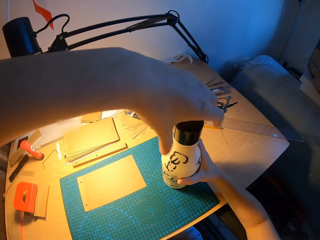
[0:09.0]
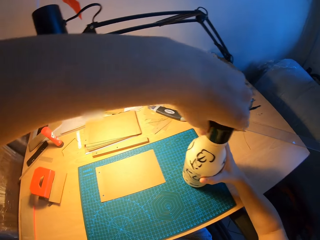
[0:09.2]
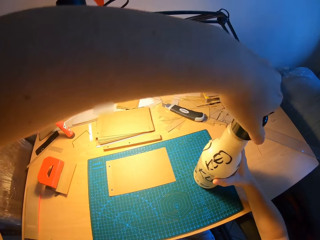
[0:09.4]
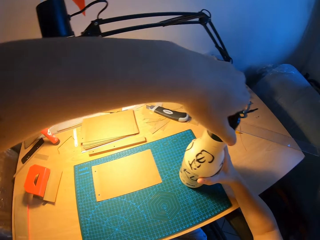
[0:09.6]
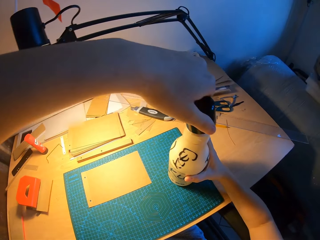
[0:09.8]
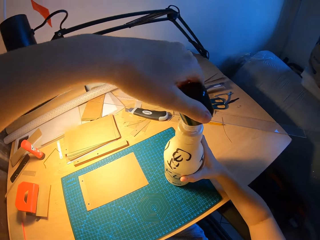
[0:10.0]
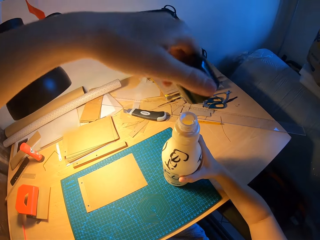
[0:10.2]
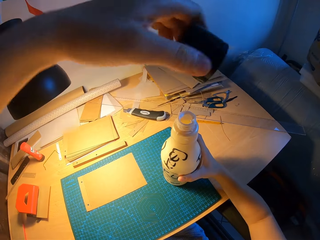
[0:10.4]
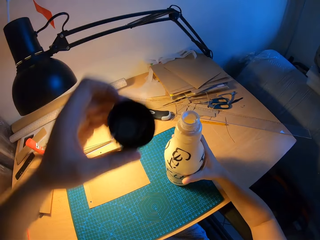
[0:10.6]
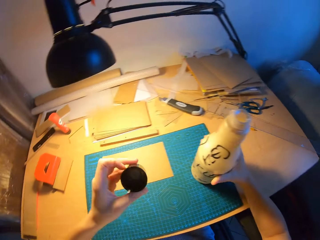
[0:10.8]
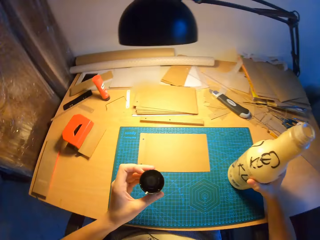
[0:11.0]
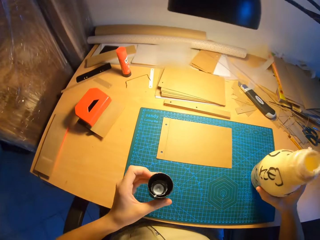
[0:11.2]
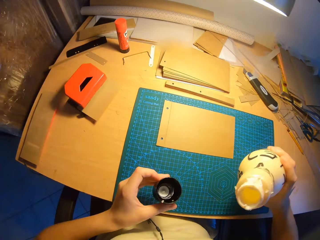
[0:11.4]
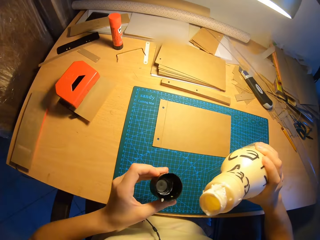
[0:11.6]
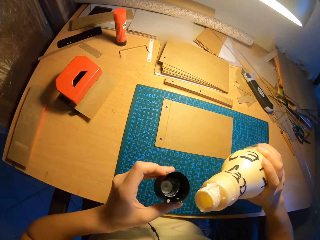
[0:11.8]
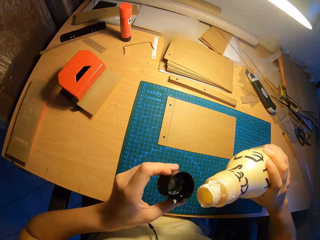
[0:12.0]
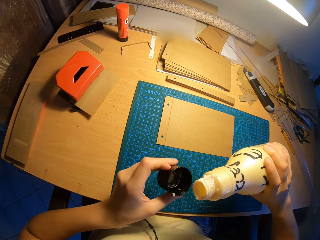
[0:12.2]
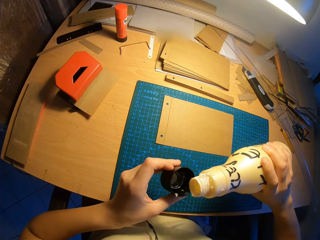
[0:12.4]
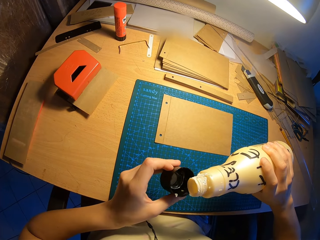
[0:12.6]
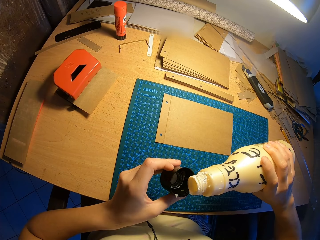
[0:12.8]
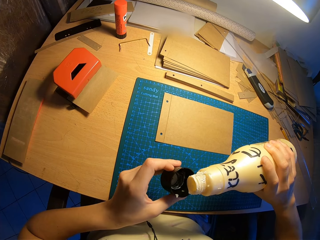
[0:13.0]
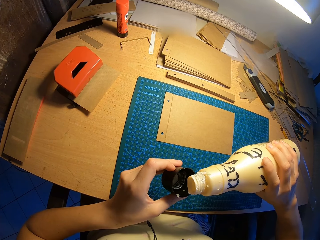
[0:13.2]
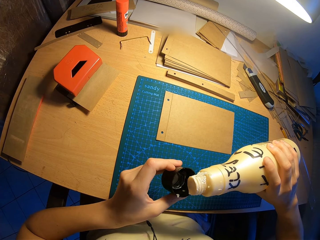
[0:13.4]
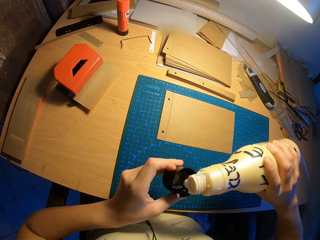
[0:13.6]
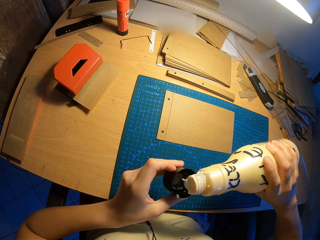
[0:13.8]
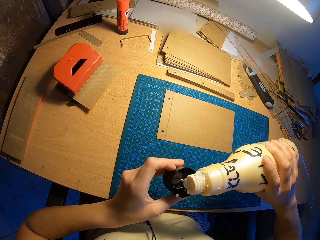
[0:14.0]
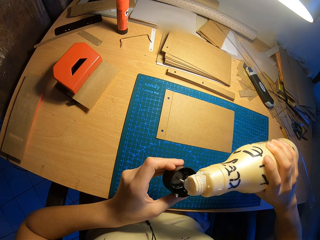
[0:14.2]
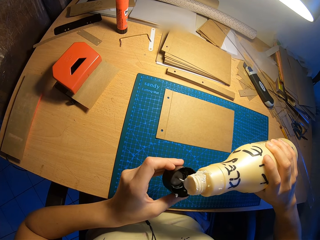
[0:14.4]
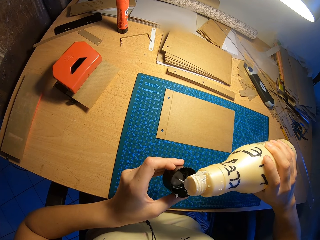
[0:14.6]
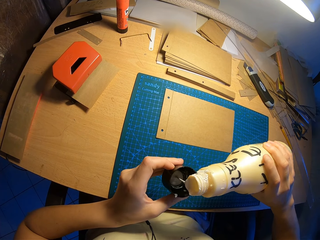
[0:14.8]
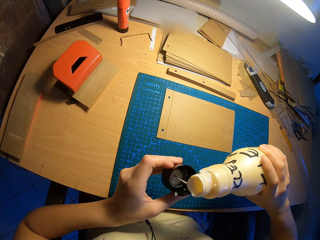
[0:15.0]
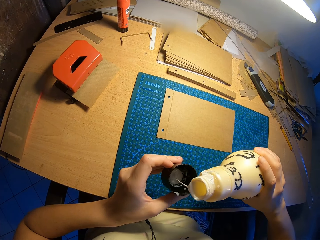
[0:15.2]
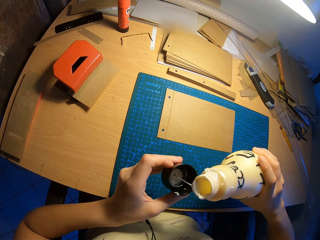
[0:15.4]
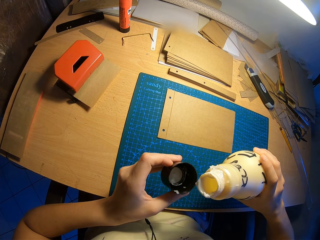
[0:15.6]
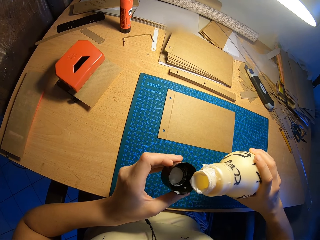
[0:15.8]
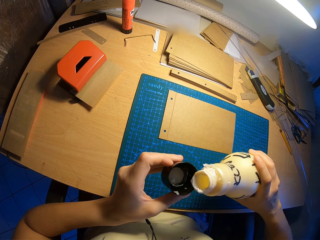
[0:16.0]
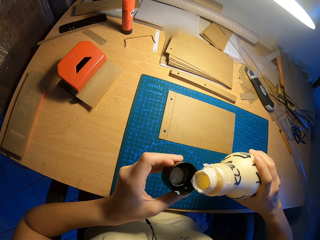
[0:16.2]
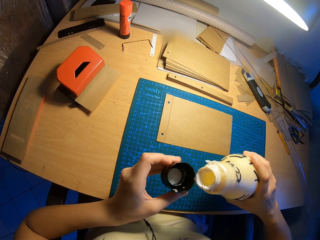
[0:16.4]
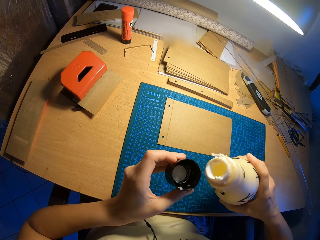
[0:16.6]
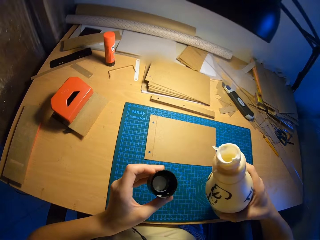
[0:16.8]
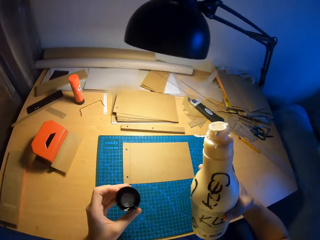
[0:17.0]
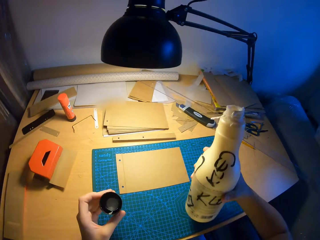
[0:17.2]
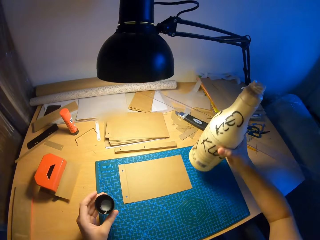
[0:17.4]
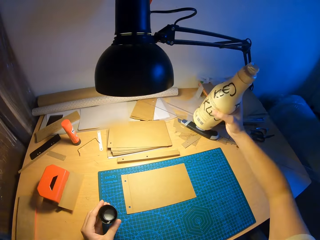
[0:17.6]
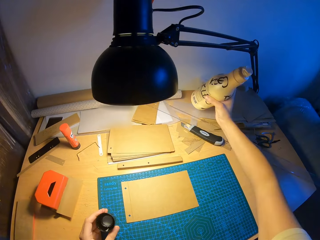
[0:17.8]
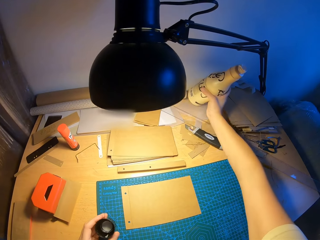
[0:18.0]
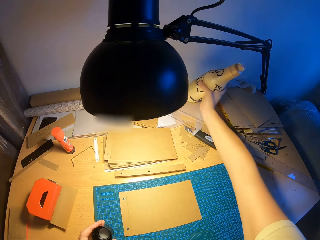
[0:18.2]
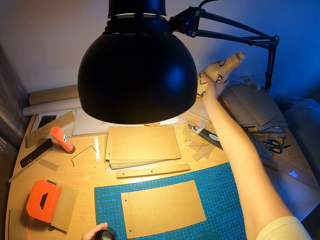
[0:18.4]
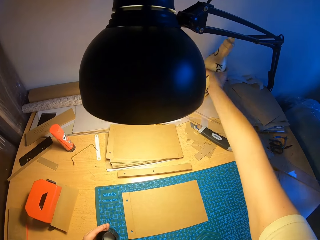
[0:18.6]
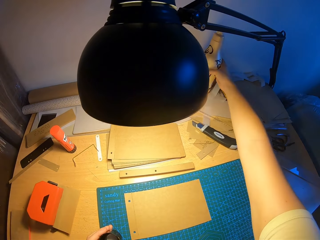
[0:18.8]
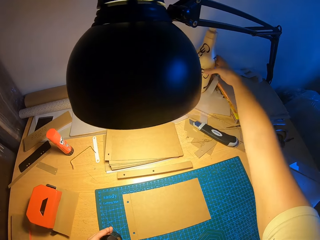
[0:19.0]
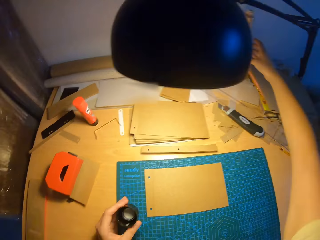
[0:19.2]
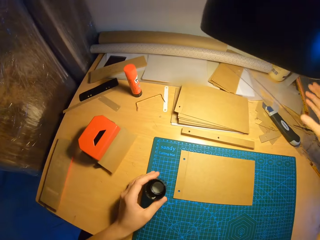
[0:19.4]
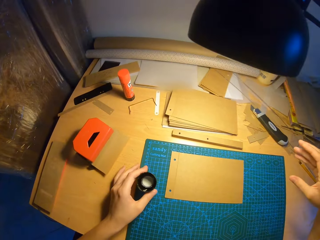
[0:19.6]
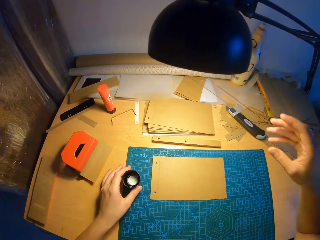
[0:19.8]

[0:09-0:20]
The camera wearer moves the hand holding the bottle top. He pours glue from the bottle into the bottle cup with his right hand. He drops the bottle of glue on the table with his right hand.

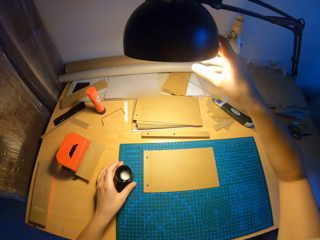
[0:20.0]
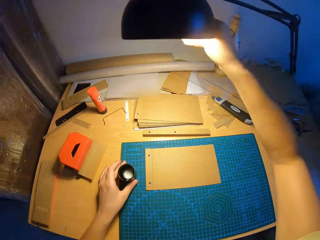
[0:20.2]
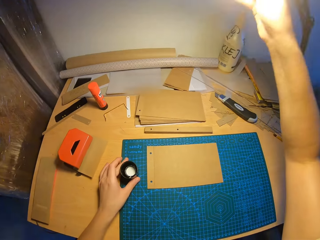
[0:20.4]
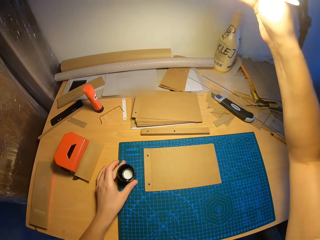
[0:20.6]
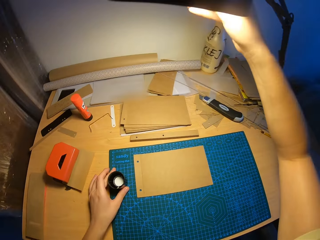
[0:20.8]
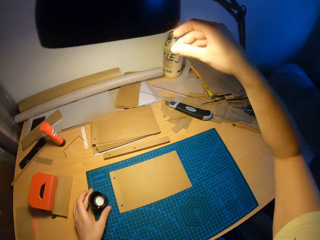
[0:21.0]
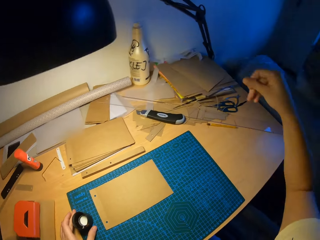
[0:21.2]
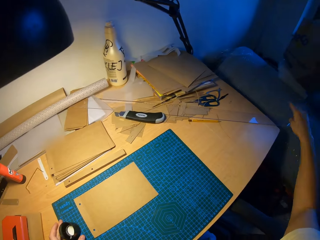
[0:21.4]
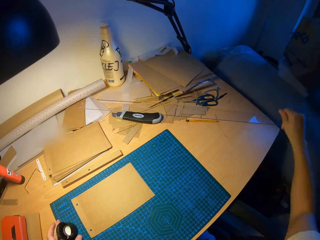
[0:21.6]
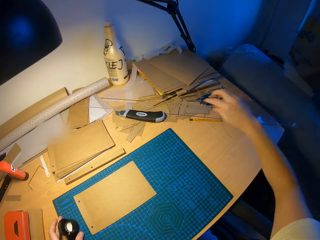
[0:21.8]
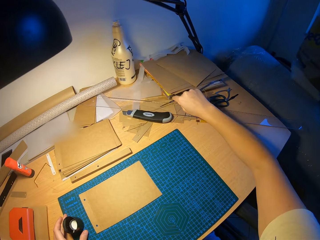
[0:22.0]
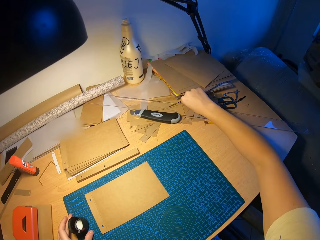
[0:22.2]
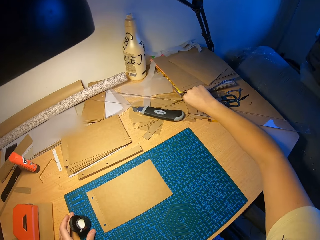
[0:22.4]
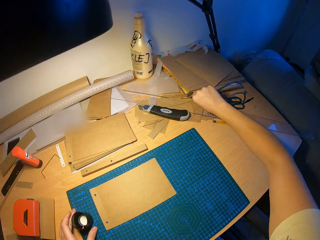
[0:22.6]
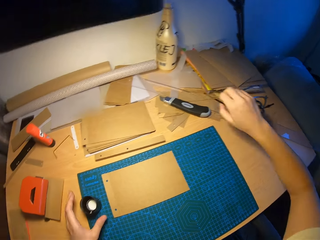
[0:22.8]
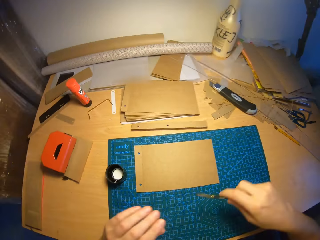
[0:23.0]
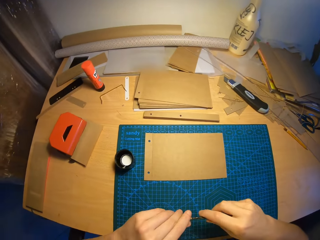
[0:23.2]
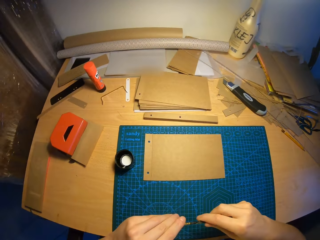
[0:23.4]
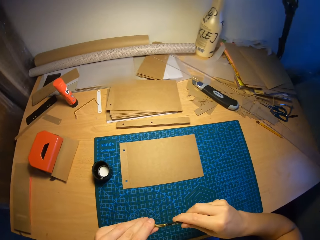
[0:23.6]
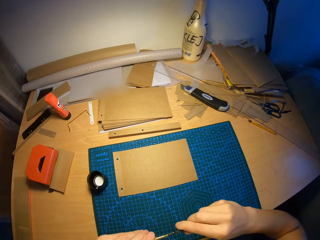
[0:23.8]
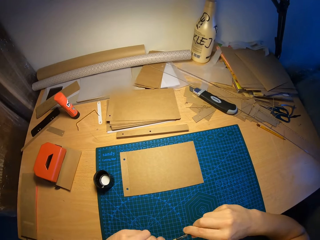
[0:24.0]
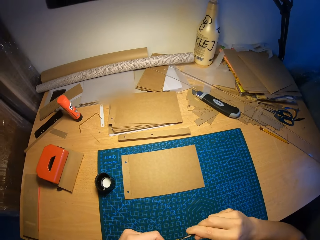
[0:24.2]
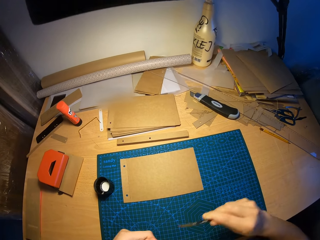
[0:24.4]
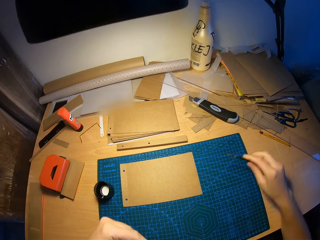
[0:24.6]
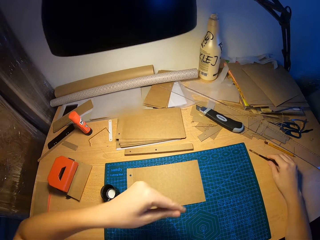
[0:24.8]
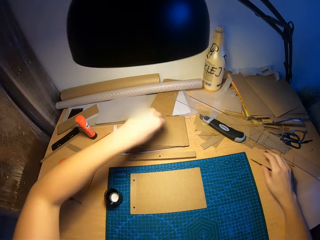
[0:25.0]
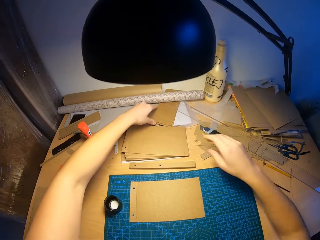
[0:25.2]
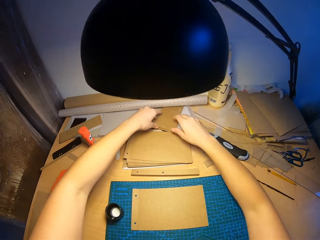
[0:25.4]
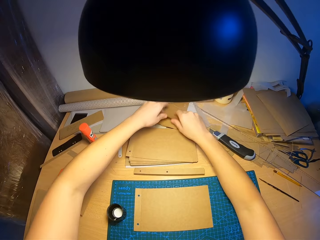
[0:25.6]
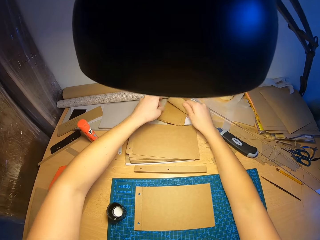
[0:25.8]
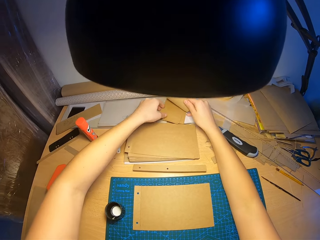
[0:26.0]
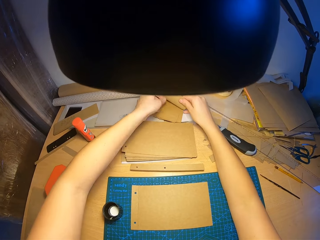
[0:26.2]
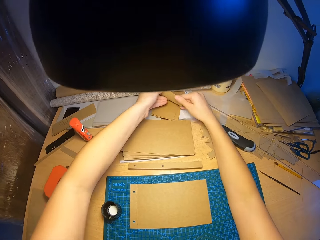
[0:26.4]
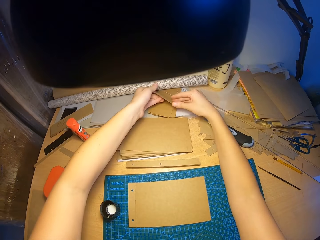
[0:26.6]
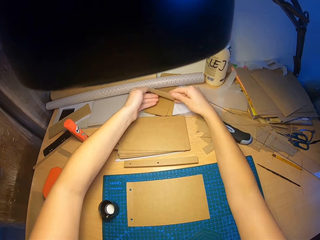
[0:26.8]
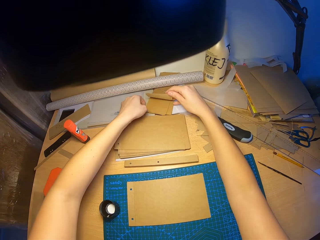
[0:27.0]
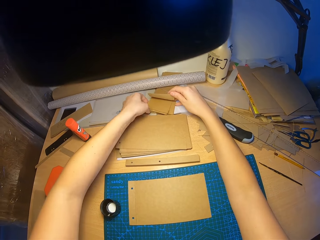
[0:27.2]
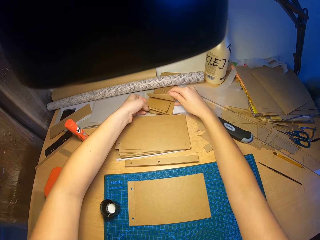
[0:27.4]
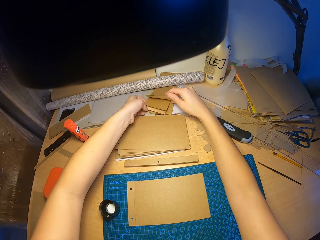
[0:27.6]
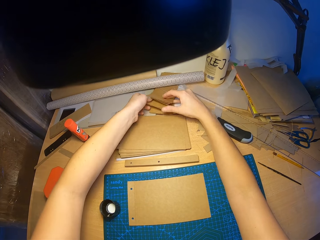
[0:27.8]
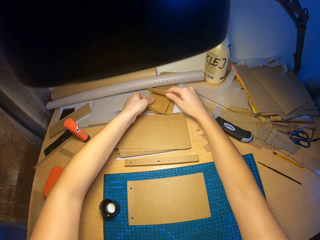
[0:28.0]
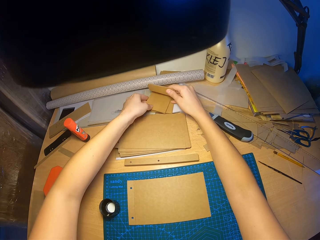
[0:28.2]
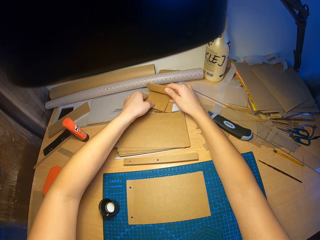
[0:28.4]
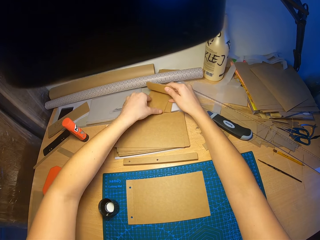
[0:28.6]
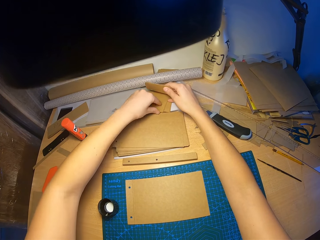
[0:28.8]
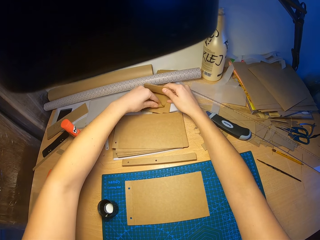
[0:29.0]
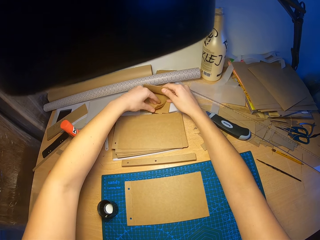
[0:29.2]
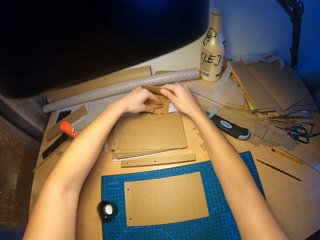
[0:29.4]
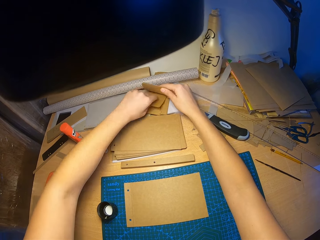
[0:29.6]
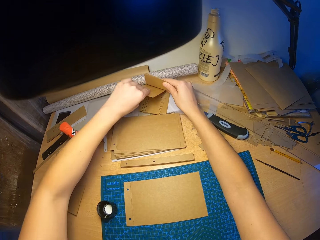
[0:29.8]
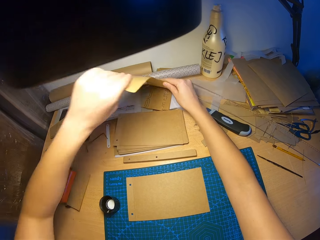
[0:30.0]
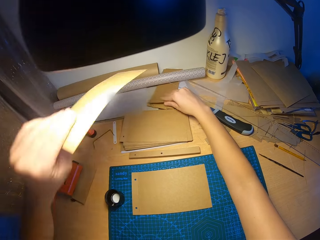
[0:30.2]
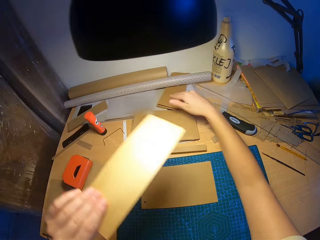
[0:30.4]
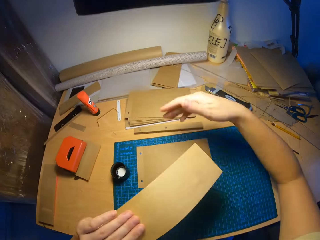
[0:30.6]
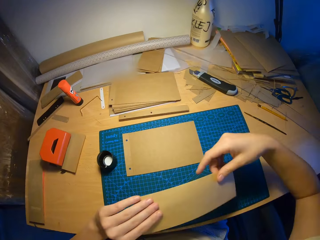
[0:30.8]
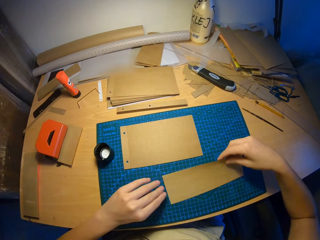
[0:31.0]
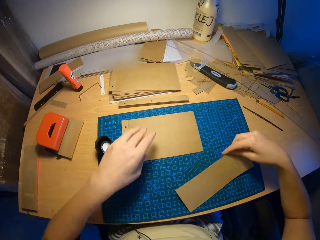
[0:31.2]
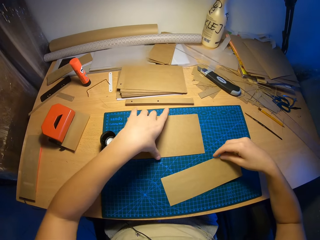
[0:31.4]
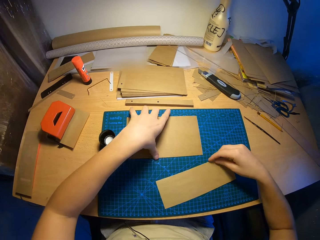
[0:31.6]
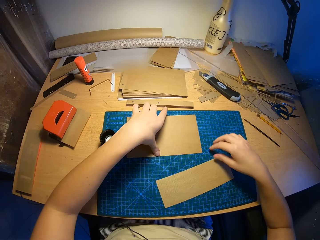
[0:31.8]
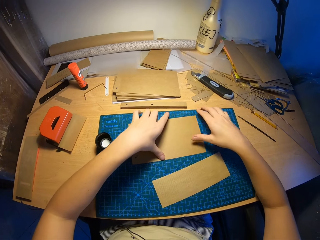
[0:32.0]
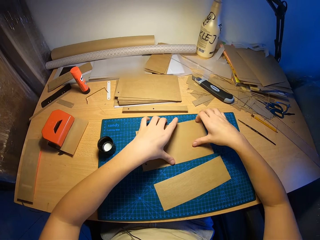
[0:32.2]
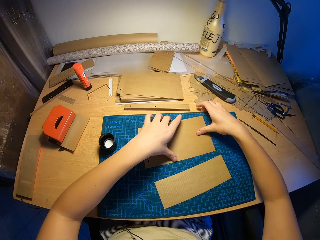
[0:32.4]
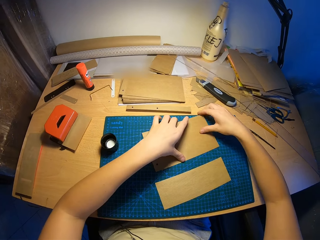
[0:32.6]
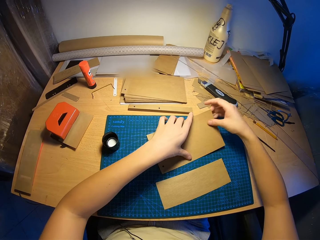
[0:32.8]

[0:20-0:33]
The camera wearer drops the cup of glue on the table with his left hand. He pushes a lamp, a headlamp, with his right hand. He moves the right hand. He picks a brush on the table with his right hand. He holds the brush with both hands. He places the brush on the table. He picks a small craft paper in a pile of small craft papers on the table with his left hand. He touches the papers on the table. He pulls a paper from the table. He drops the small craft paper on the table with his right hand. He picks a paper on the table.
